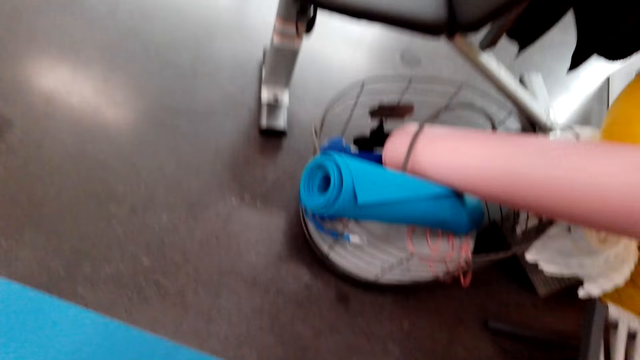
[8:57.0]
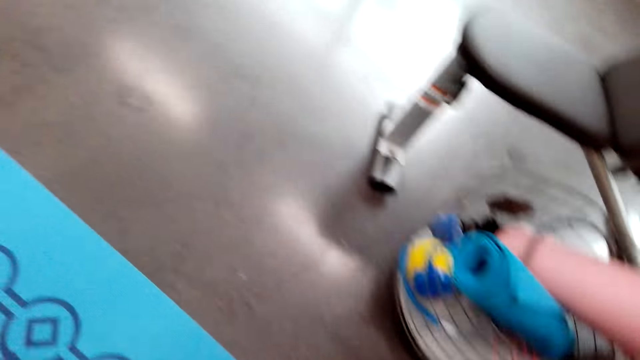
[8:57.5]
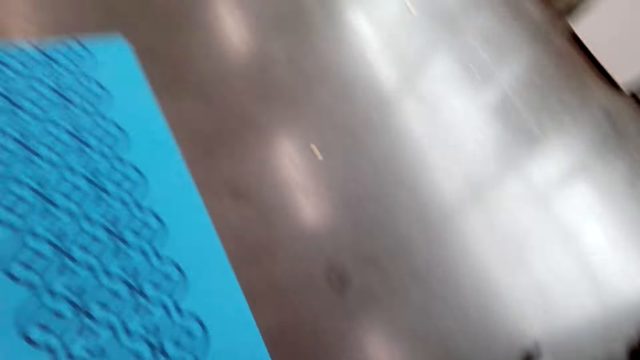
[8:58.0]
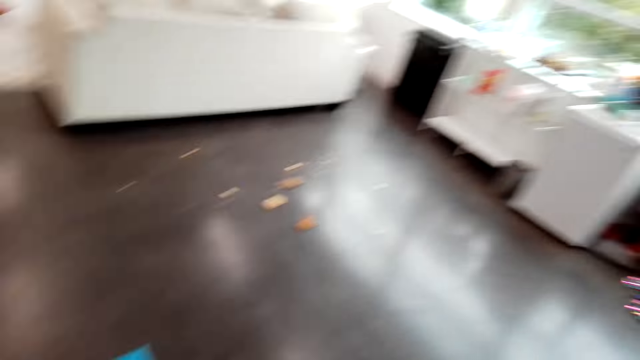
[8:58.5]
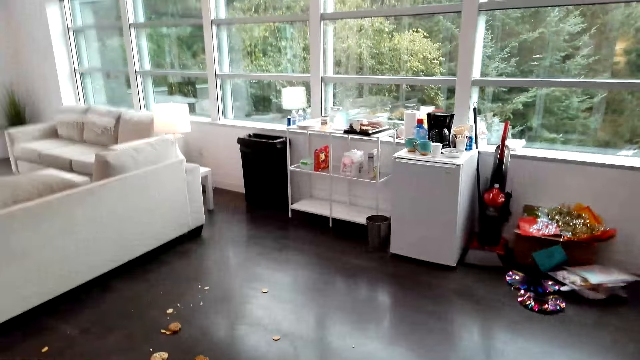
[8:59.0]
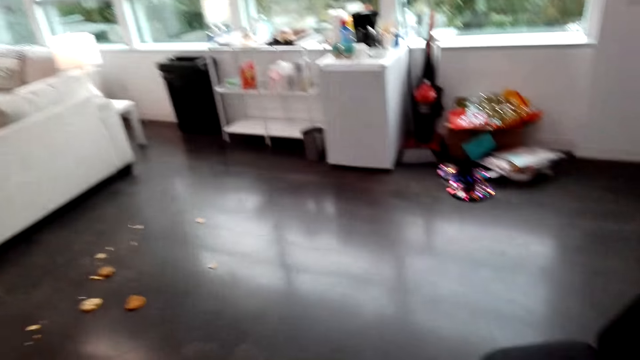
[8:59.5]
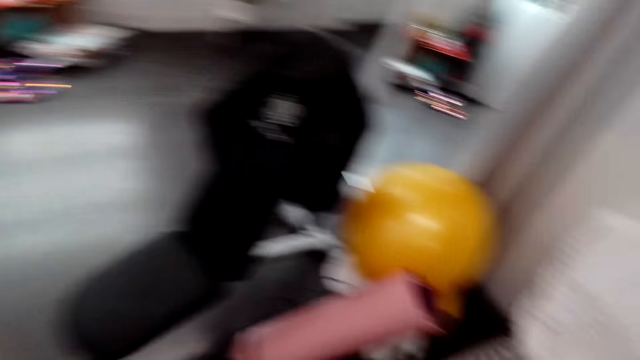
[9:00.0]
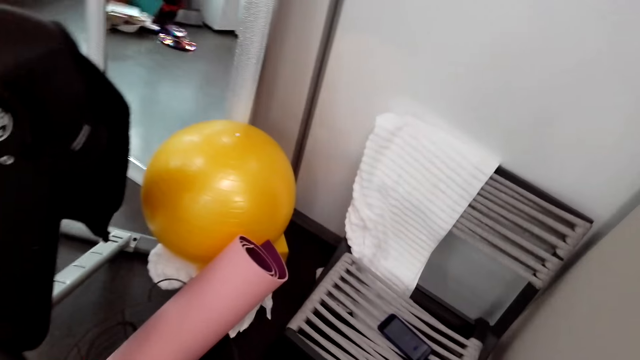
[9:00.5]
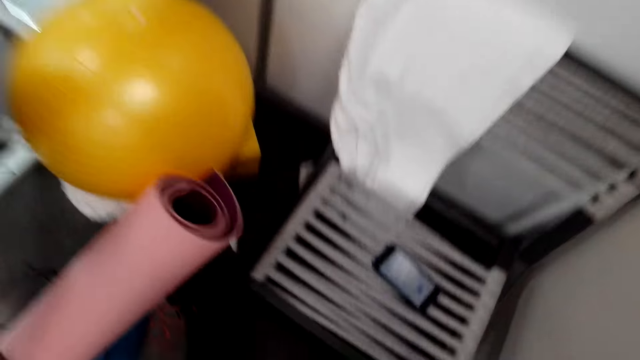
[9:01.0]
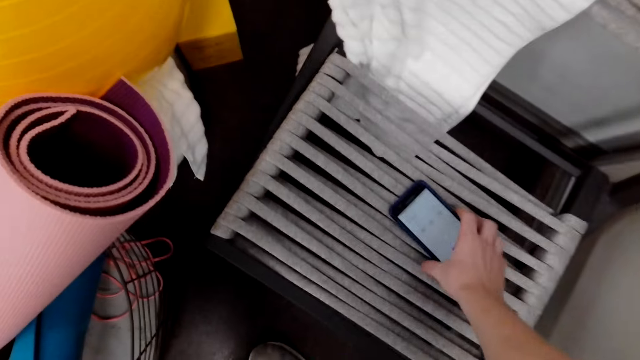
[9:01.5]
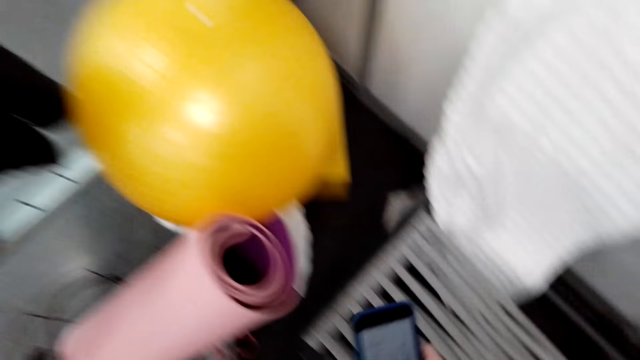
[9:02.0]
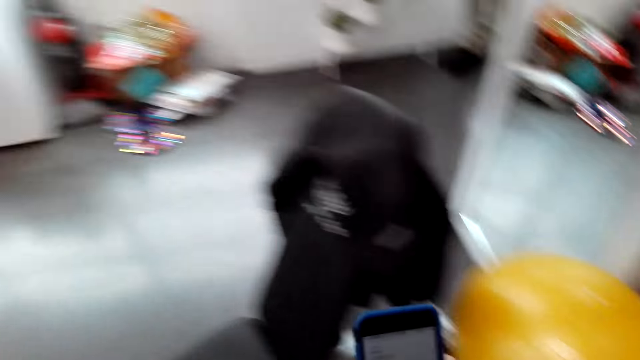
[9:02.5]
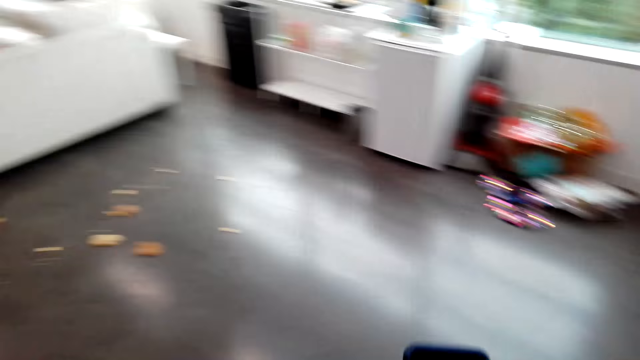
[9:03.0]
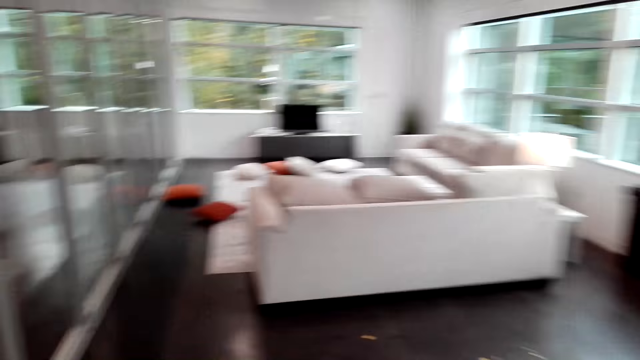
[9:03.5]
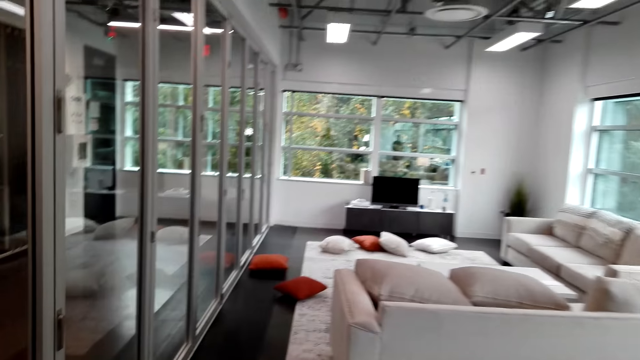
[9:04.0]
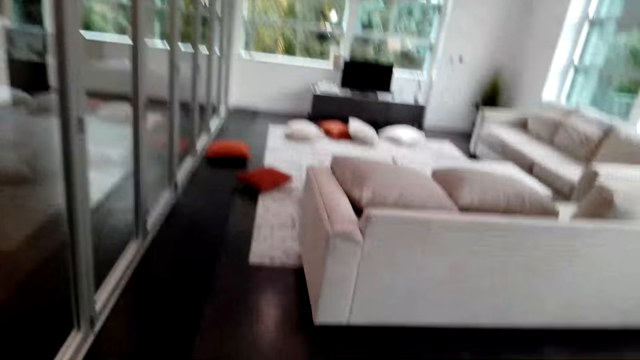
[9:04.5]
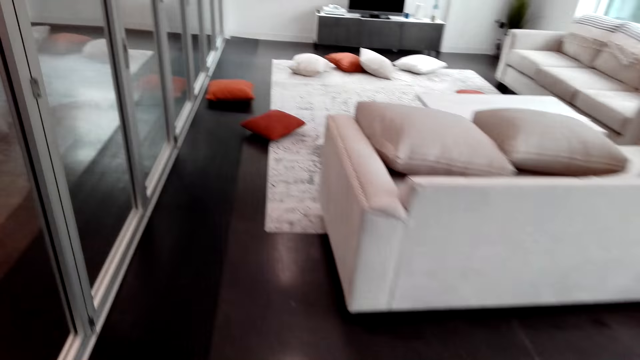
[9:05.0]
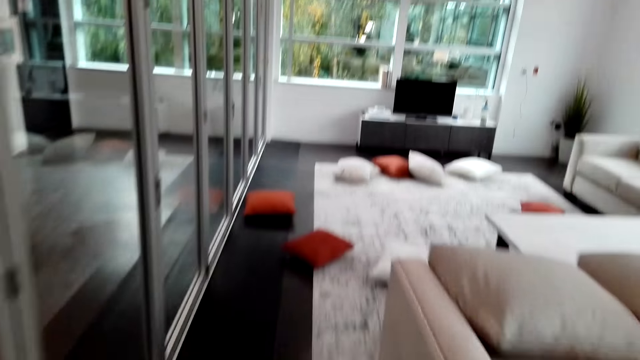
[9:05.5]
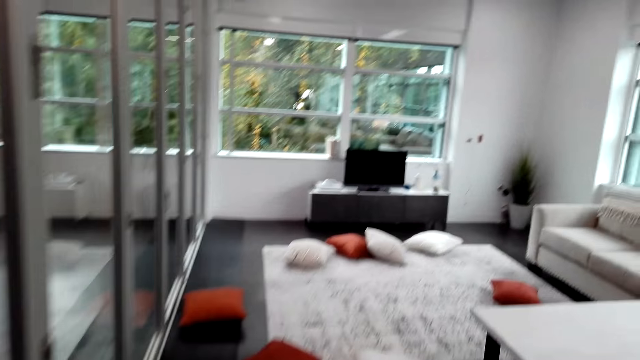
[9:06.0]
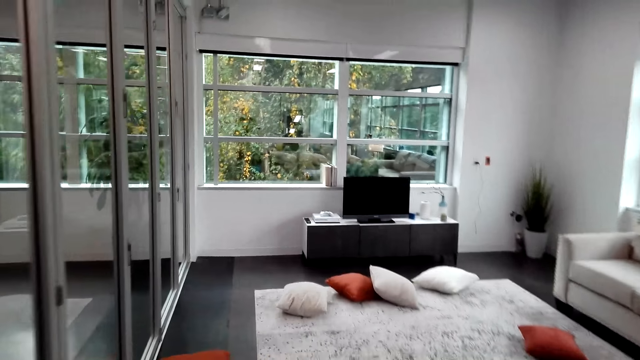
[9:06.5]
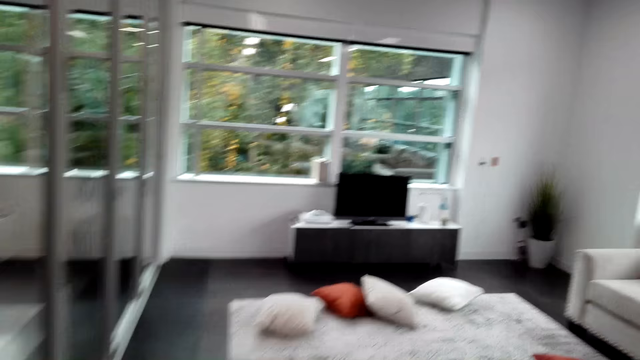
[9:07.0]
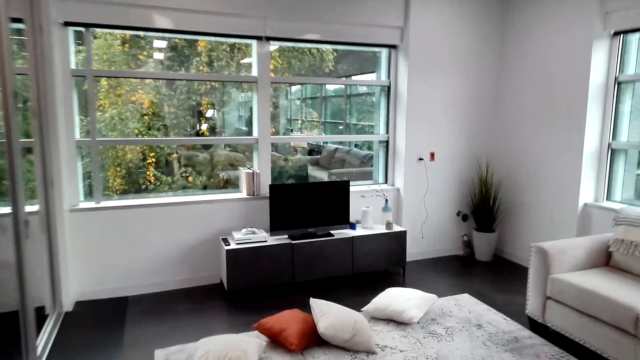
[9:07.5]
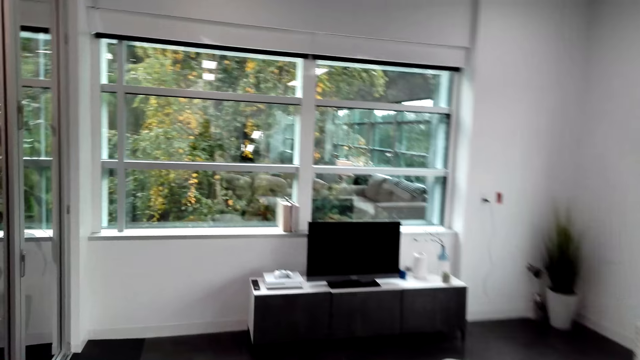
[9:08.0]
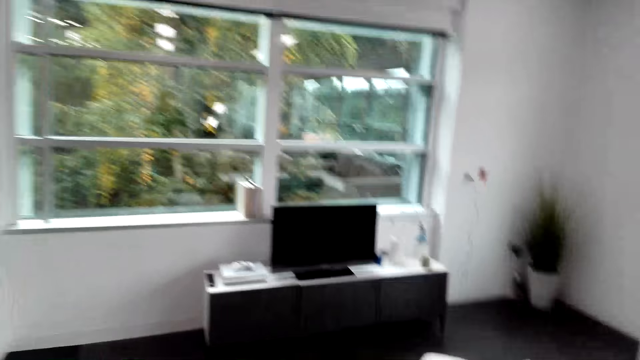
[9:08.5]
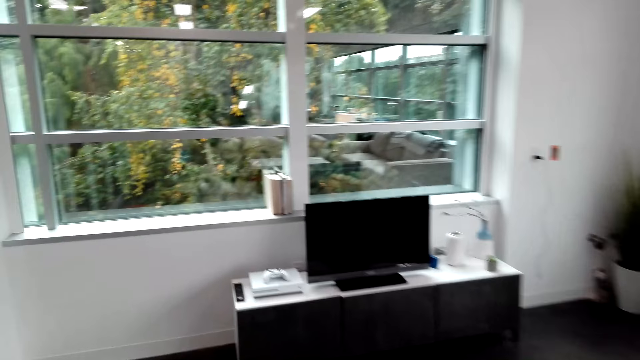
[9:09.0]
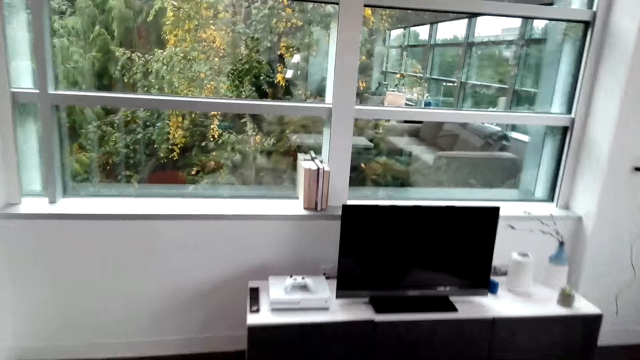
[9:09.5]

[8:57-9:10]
The camera wearer picks up the phone from the chair. They use the phone. They move to the sitting room.

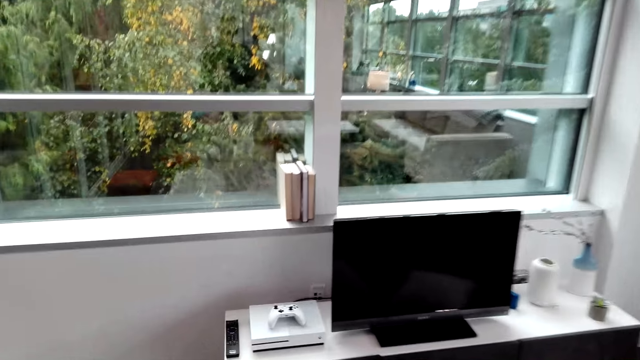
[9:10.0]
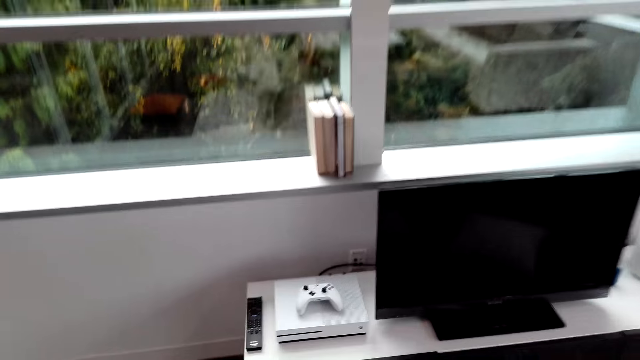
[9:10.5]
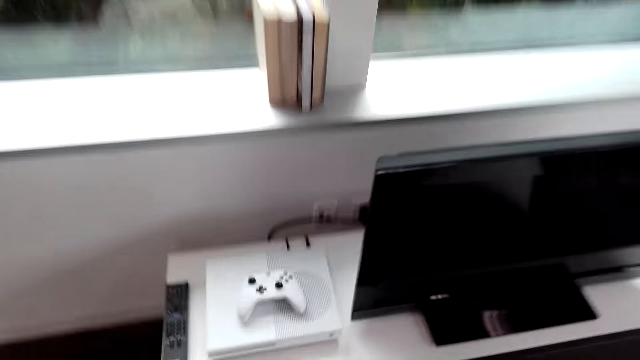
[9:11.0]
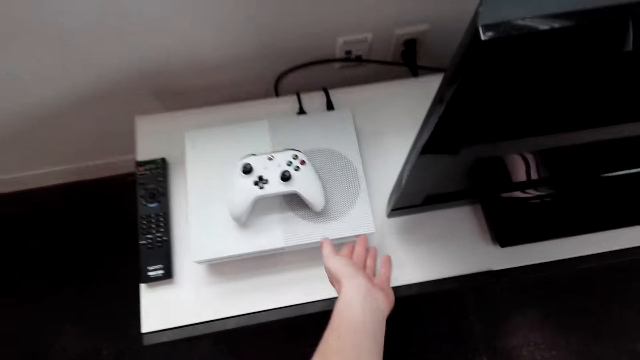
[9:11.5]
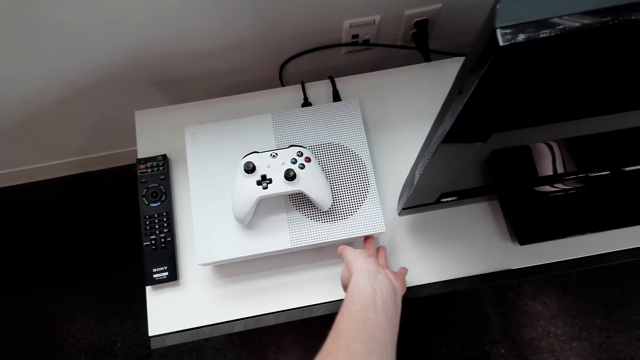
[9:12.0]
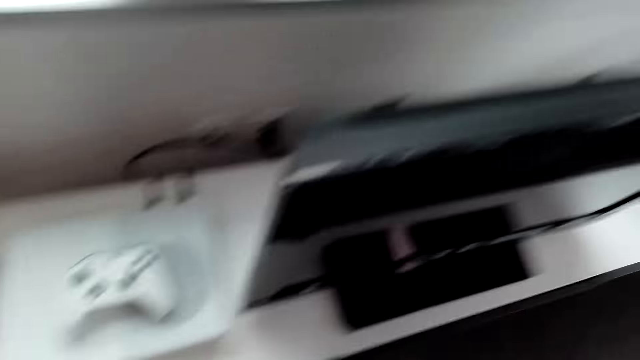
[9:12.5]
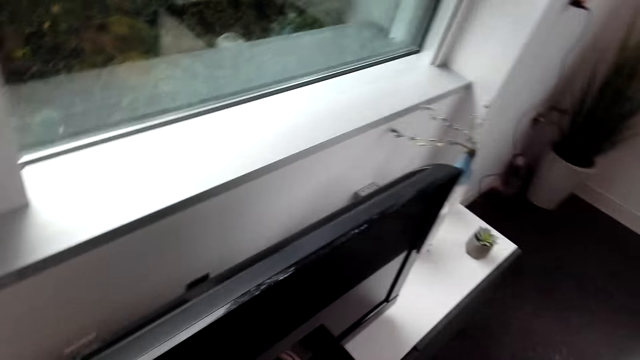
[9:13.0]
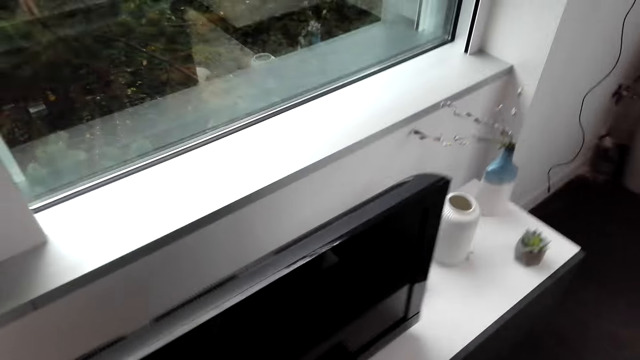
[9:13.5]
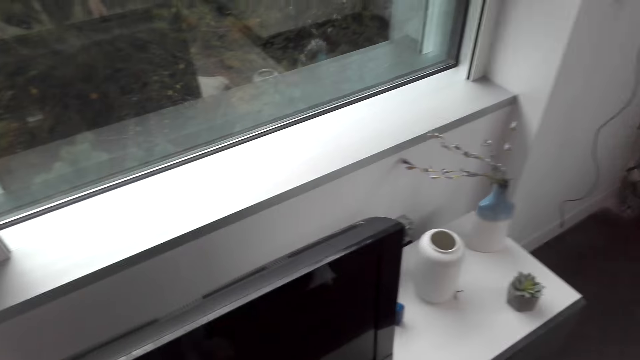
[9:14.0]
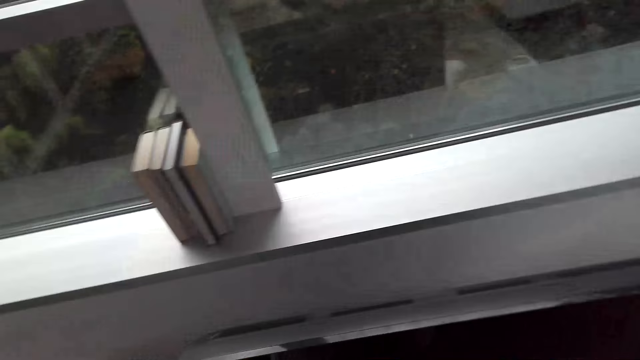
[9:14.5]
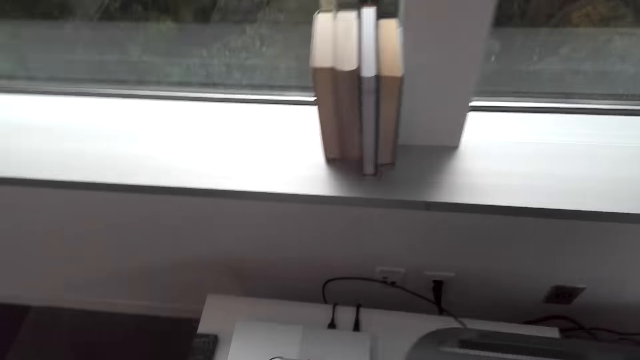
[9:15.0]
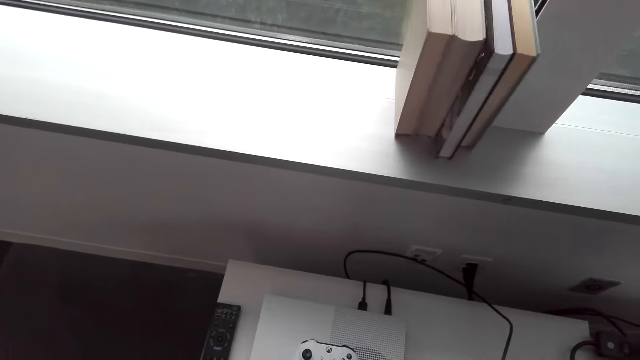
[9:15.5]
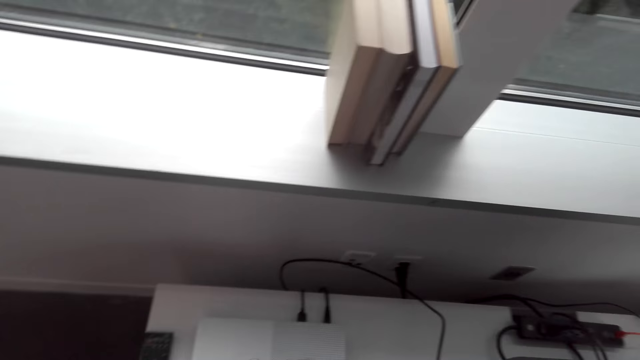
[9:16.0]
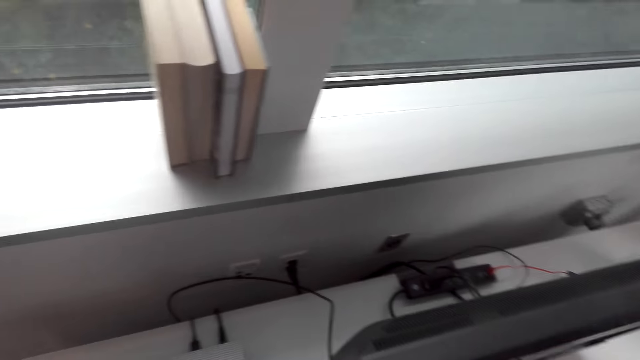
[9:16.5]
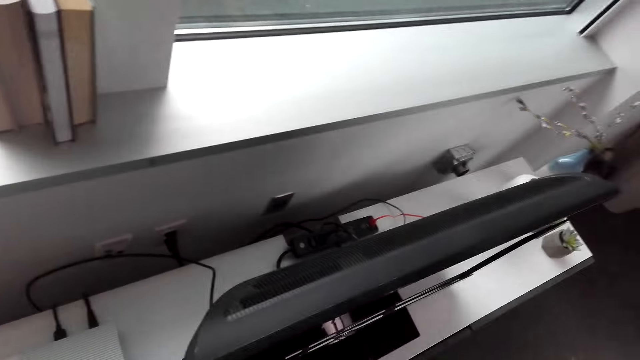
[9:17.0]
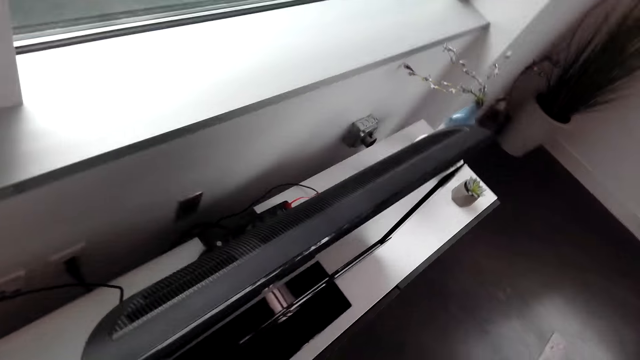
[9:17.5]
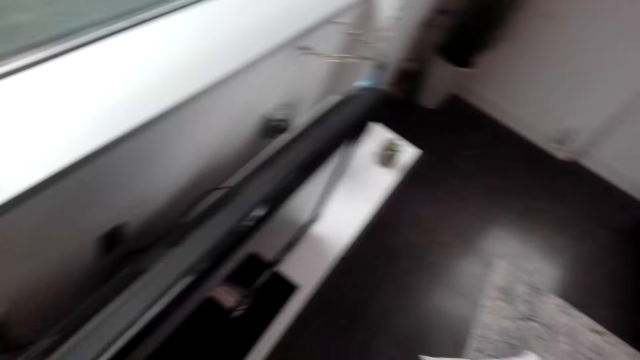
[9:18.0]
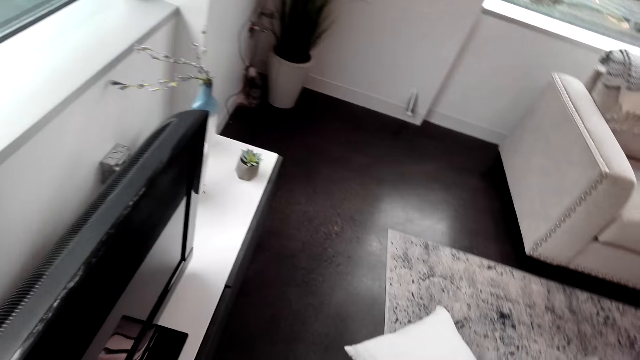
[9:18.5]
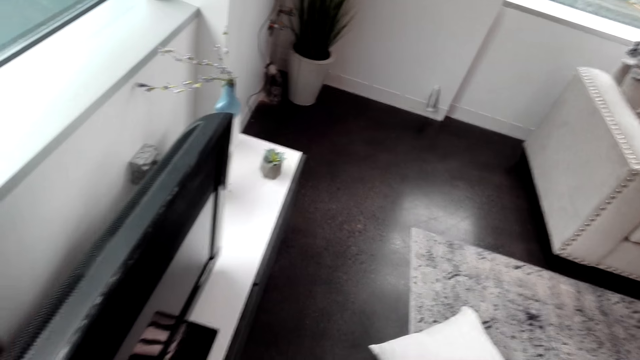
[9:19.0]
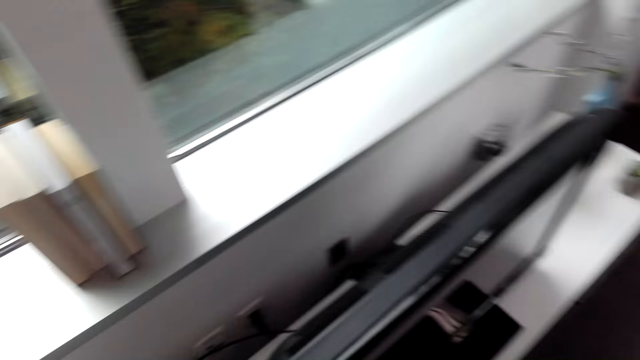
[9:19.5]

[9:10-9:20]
The camera wearer presses the PlayStation machine.
